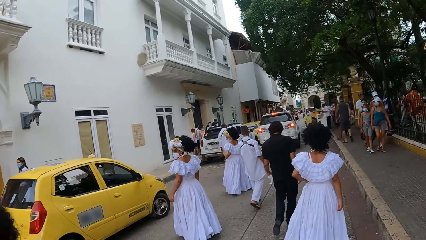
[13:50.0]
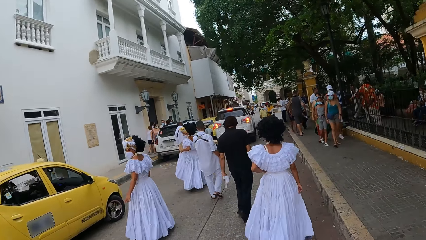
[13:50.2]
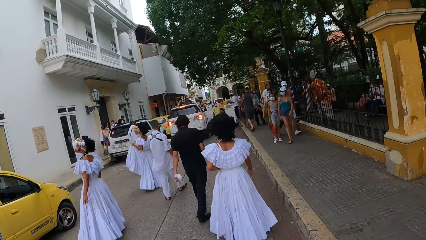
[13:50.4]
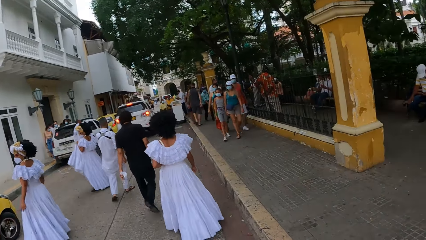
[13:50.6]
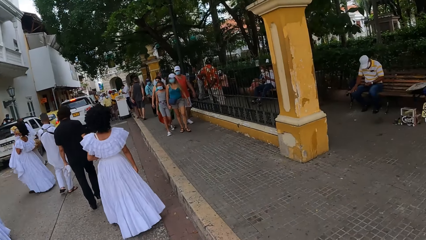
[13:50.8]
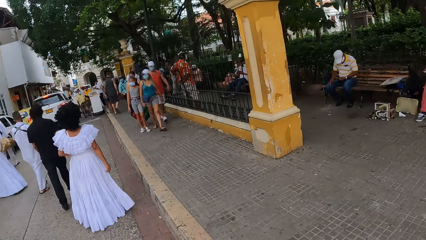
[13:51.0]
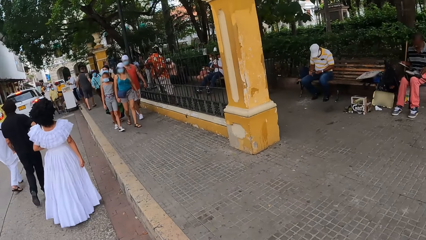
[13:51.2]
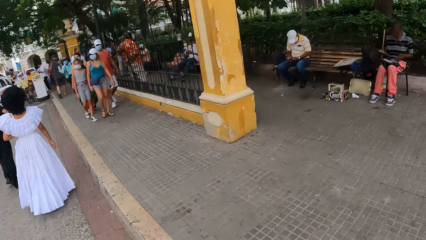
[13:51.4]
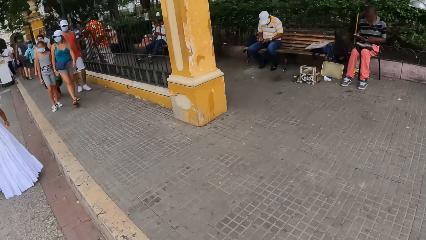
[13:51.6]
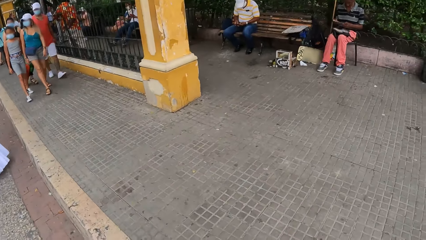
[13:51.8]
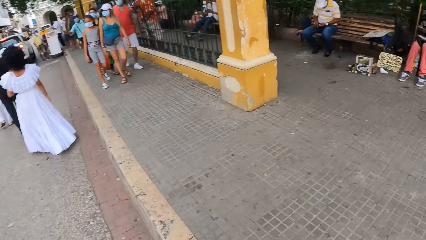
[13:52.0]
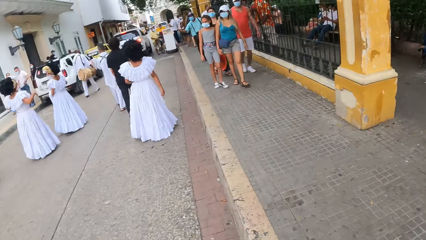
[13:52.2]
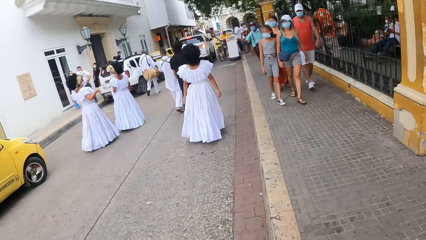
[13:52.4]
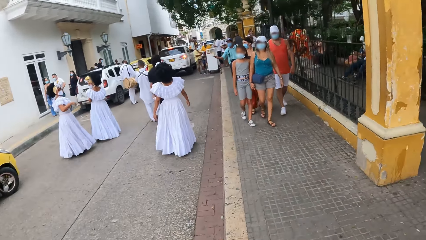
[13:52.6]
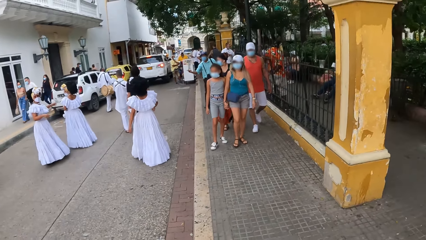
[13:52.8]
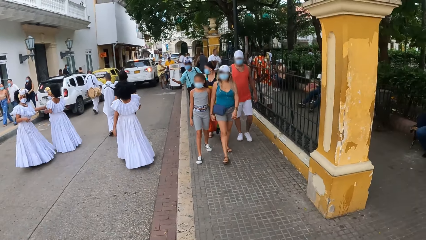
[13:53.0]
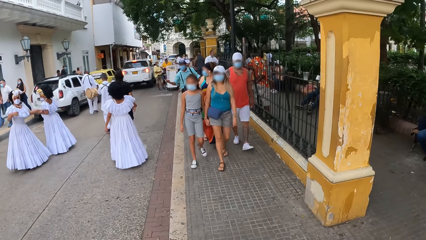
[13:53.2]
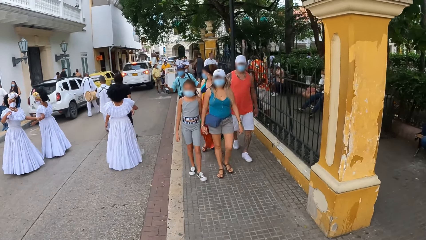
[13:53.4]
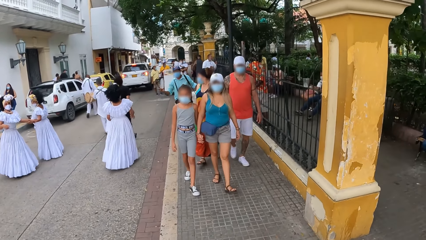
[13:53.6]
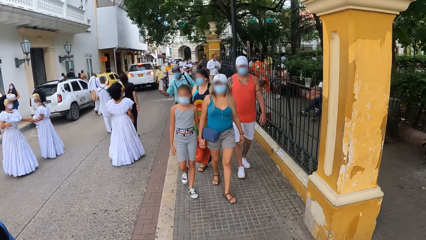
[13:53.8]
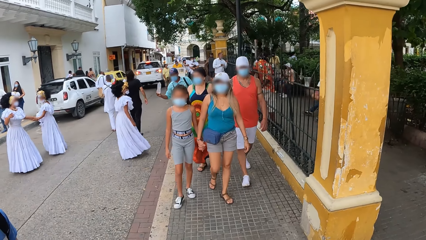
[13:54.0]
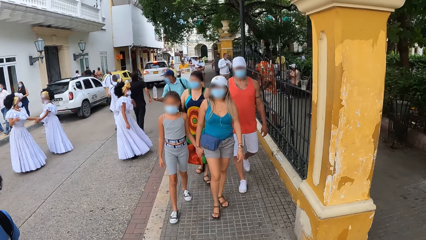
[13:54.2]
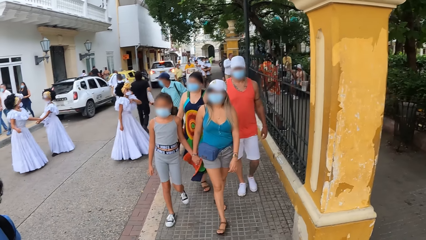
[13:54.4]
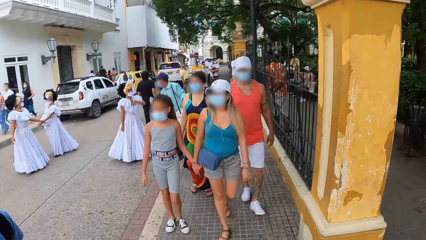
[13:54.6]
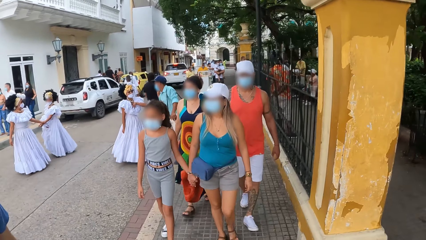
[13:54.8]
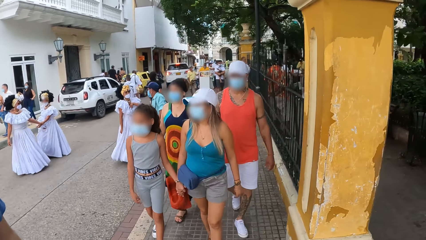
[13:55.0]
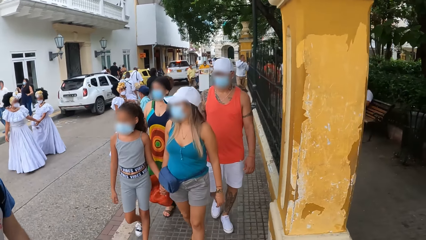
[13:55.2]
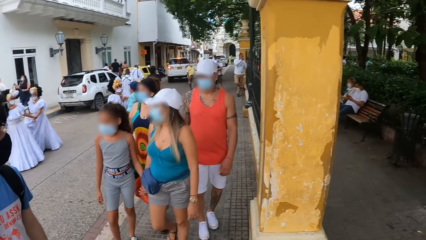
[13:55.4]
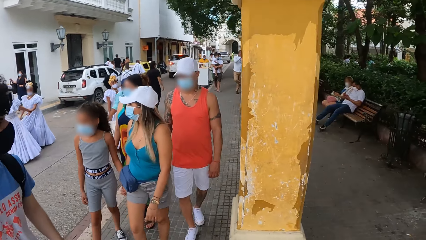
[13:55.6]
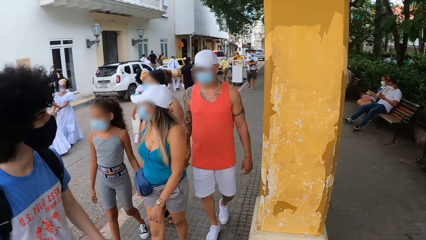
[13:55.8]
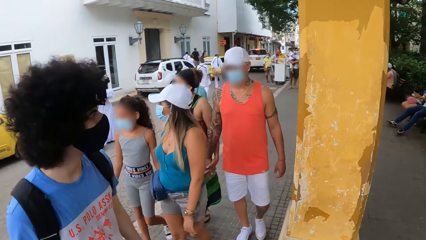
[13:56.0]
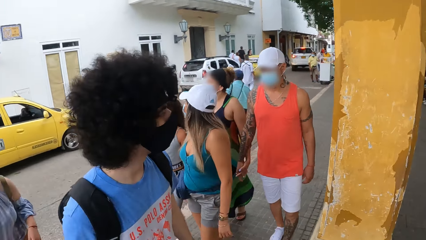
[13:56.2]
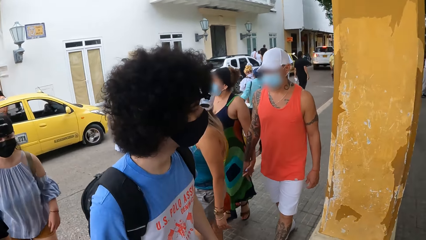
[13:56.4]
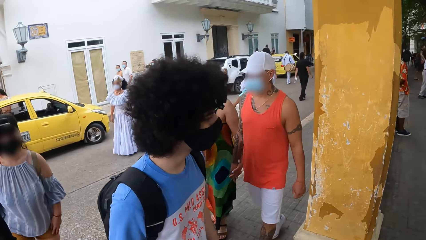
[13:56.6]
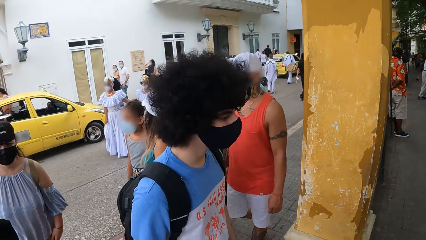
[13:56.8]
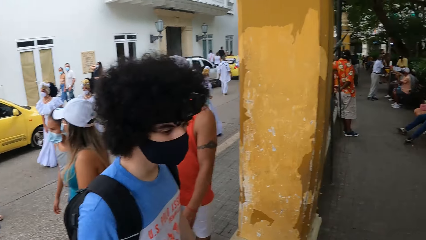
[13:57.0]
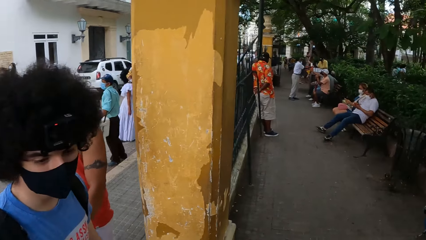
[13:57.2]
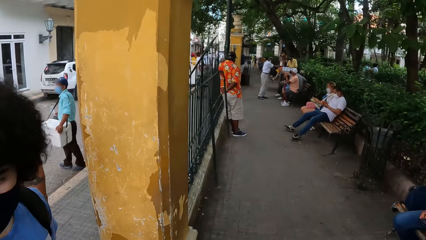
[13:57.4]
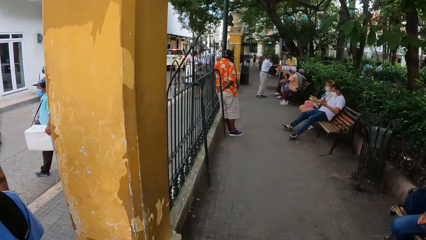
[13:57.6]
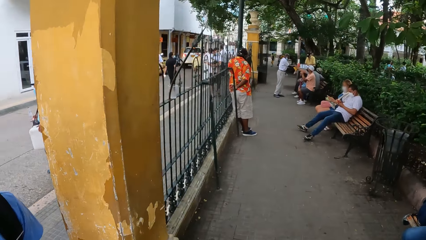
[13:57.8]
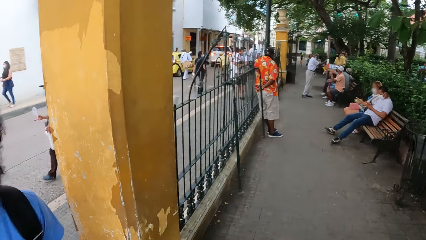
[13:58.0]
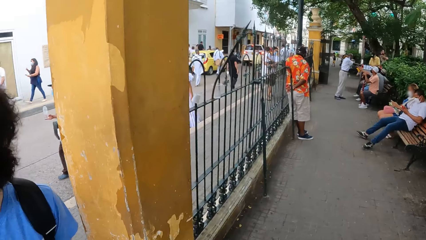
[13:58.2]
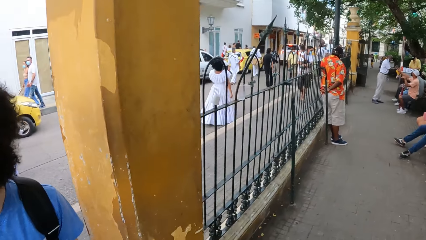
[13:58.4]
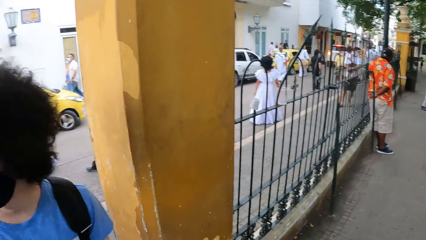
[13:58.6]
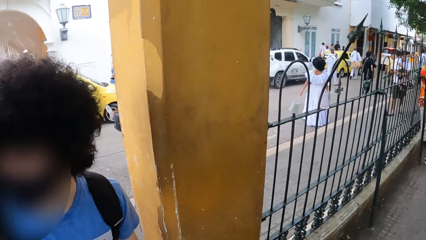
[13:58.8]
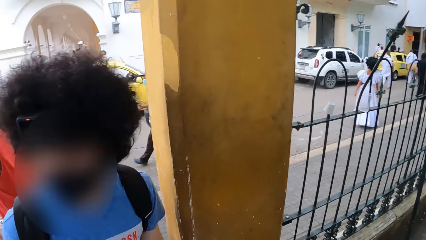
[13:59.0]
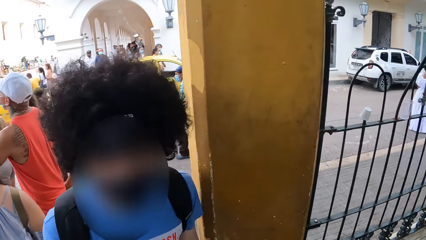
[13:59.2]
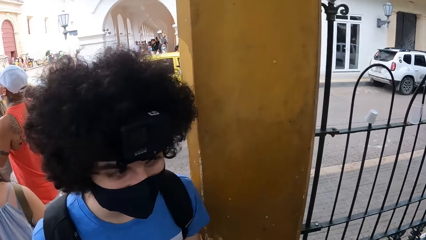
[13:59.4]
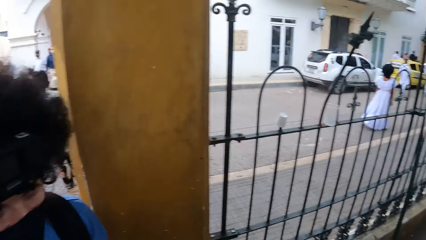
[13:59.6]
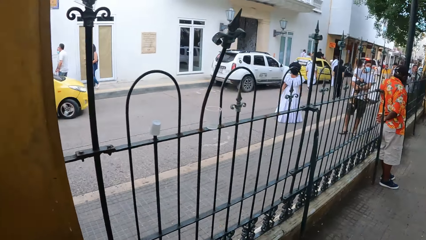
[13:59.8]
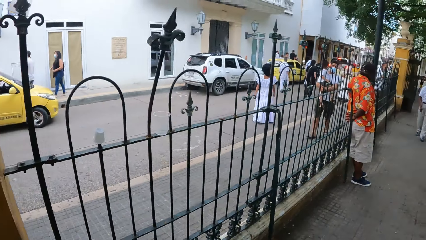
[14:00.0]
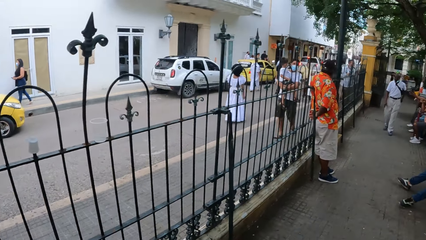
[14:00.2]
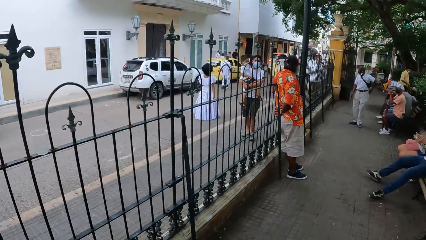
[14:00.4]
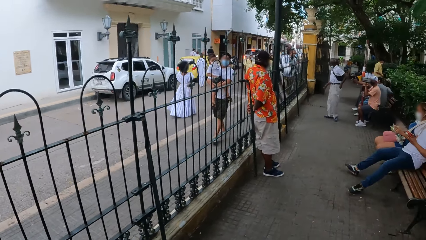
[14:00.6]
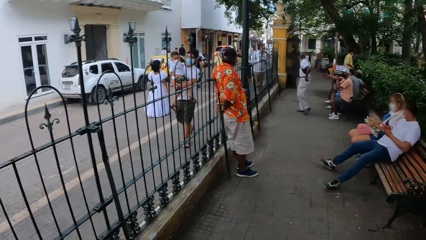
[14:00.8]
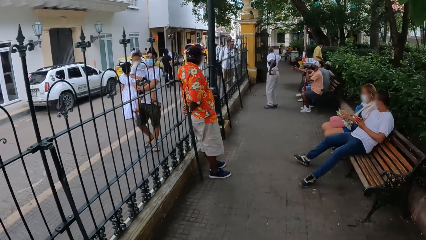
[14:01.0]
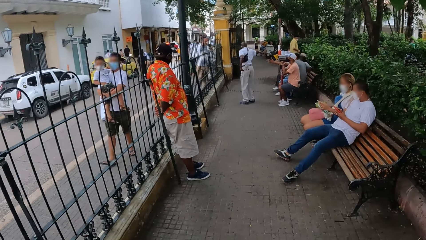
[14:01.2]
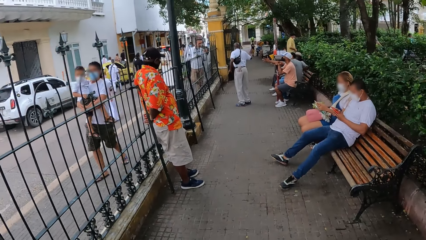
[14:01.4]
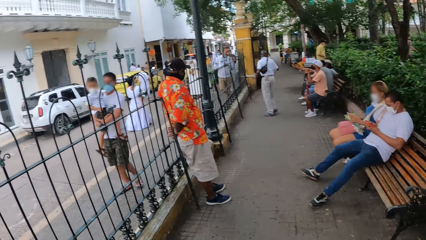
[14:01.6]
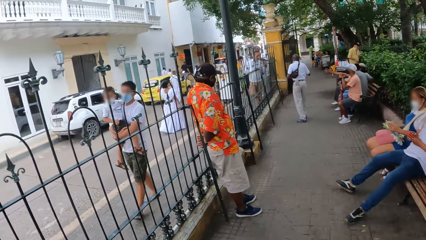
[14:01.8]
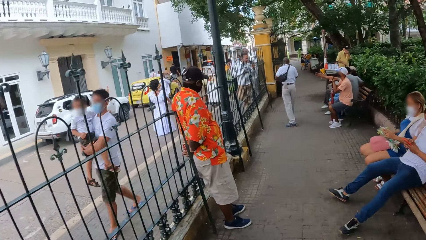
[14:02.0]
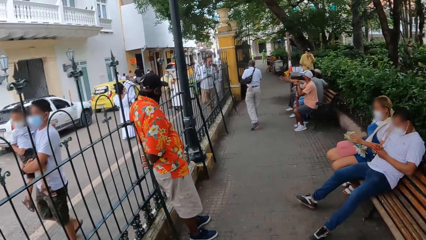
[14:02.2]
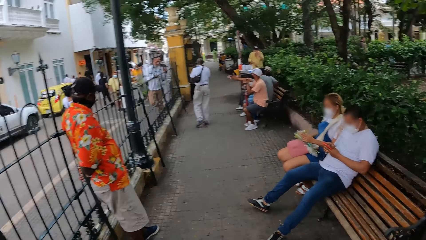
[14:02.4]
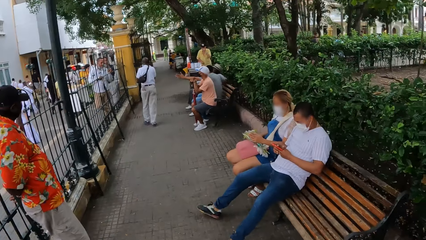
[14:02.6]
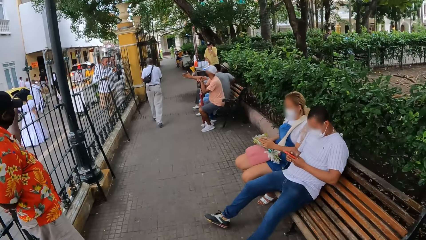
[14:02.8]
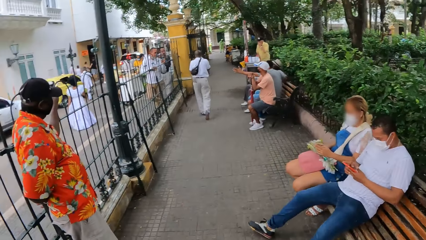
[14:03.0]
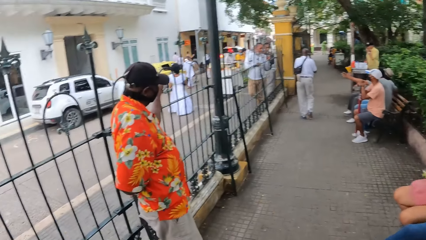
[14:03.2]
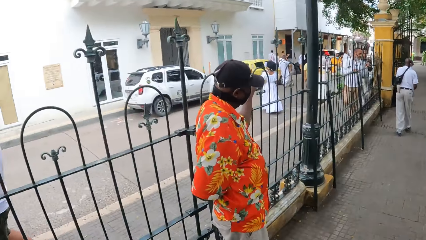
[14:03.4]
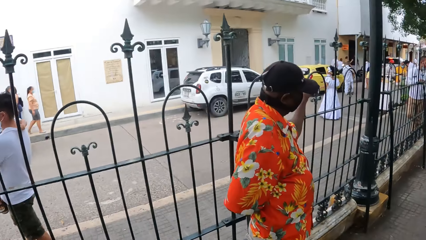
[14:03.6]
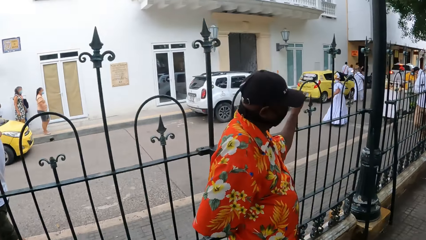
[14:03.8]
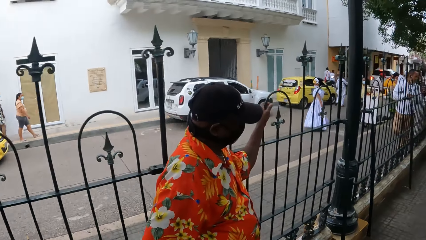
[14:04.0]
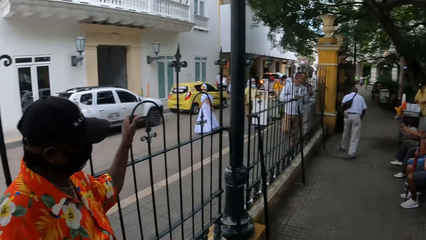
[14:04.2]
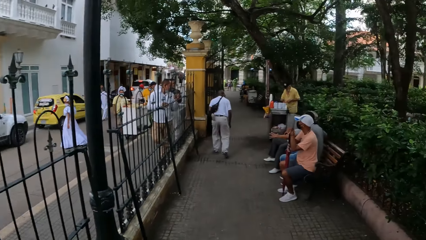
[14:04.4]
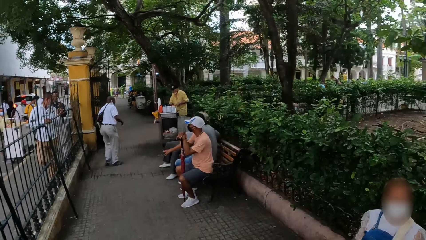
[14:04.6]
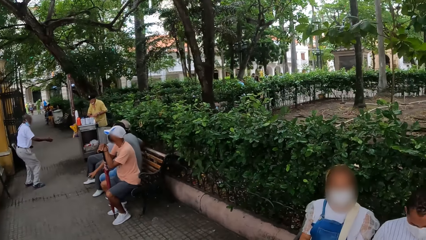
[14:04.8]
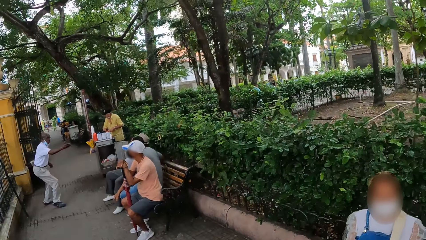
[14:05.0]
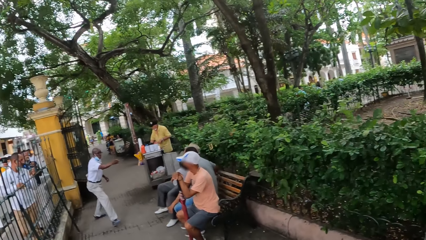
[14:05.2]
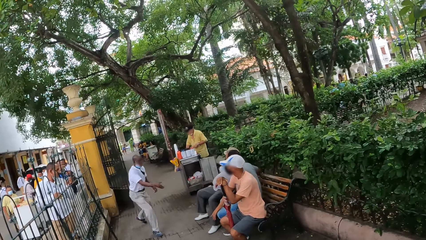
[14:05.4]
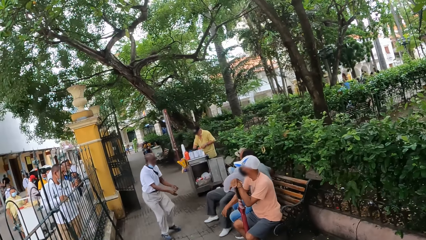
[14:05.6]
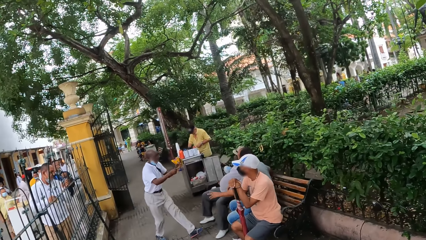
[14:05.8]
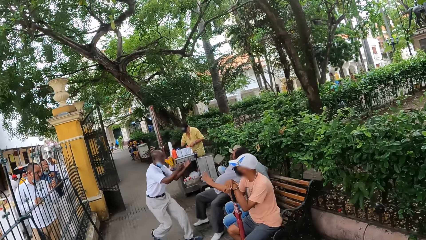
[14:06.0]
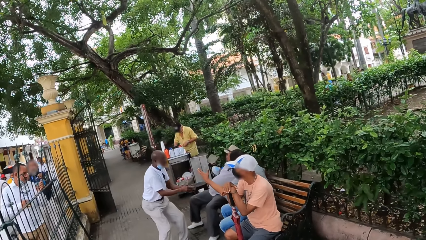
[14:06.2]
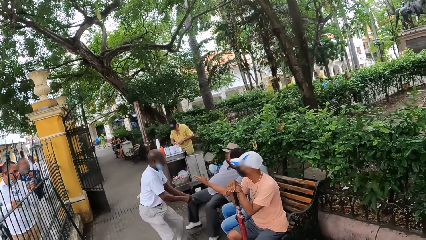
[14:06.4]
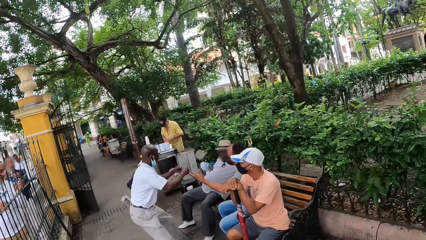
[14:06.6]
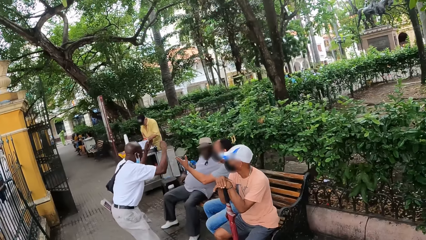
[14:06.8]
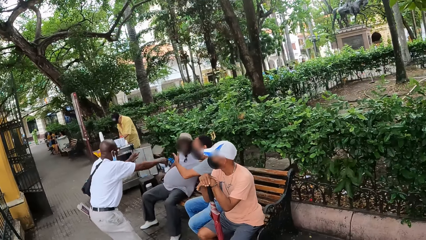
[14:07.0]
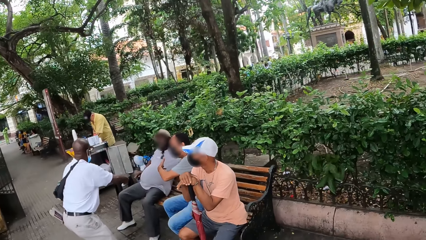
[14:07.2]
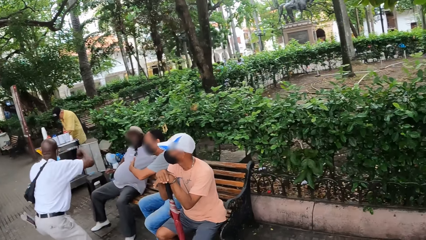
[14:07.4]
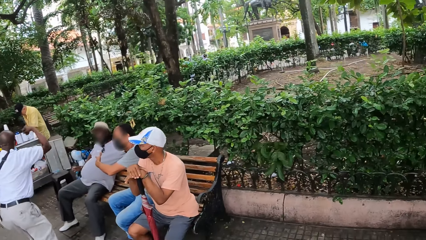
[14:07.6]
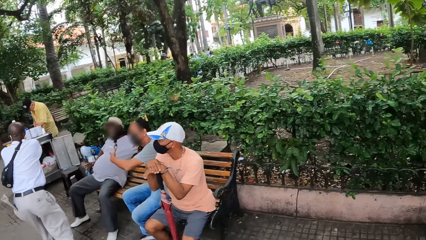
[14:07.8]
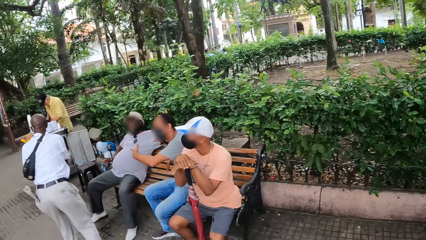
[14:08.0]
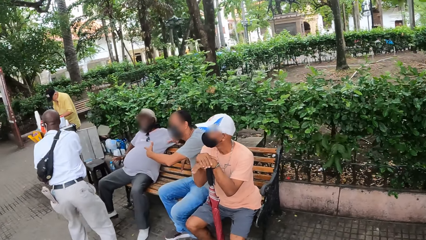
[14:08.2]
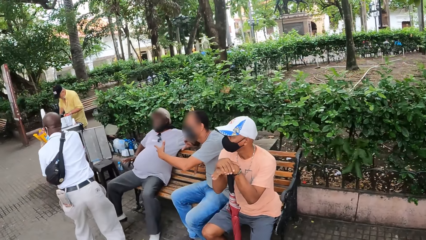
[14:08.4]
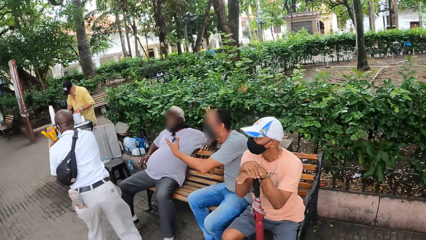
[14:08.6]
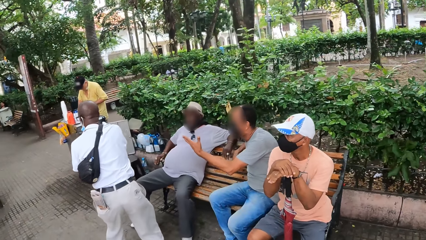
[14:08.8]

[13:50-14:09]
The camera wearer walks on a sidewalk. They walk on a walkway. They look around.
